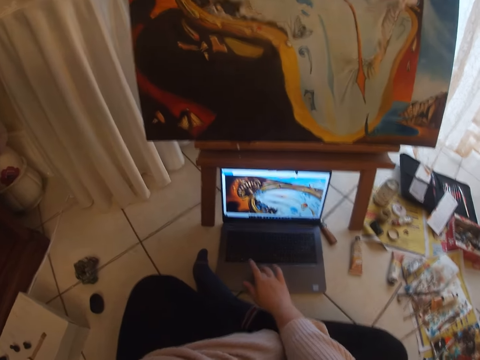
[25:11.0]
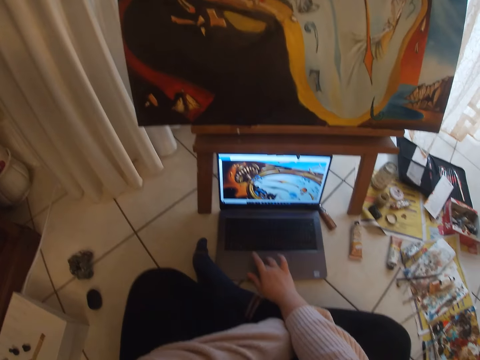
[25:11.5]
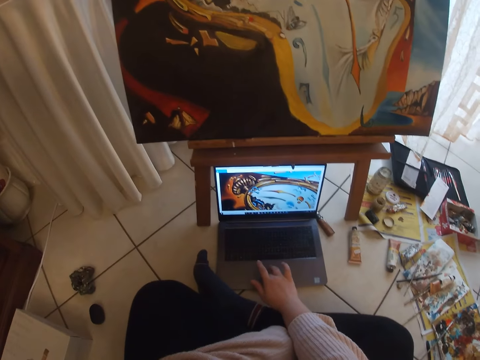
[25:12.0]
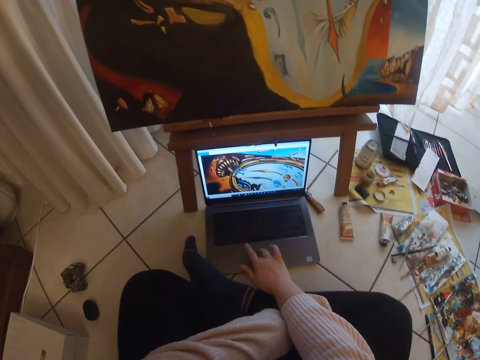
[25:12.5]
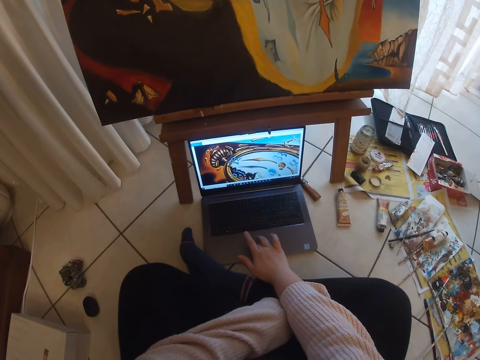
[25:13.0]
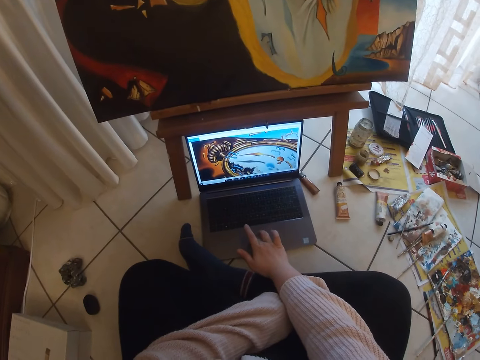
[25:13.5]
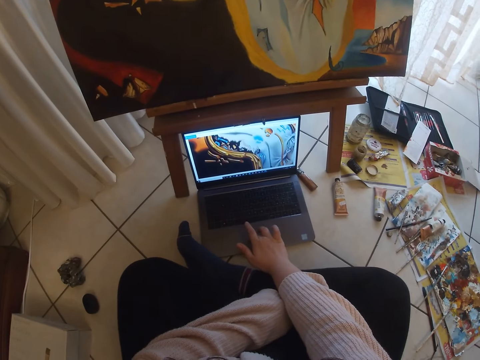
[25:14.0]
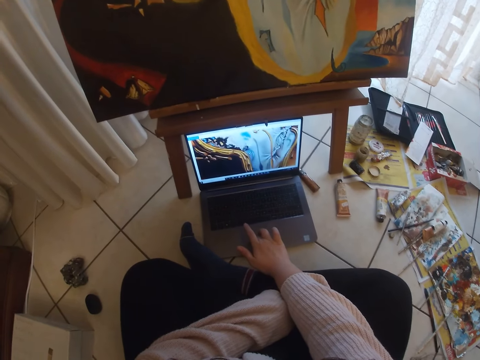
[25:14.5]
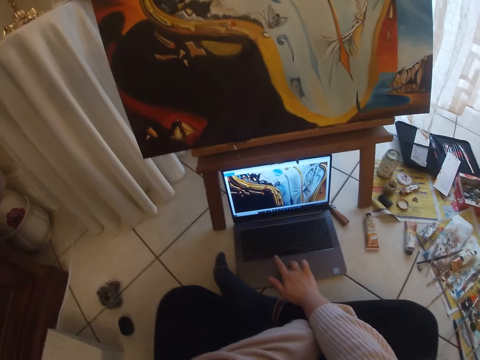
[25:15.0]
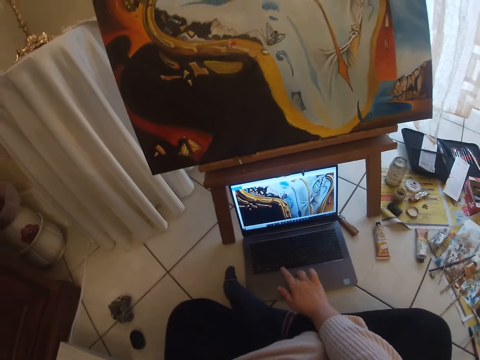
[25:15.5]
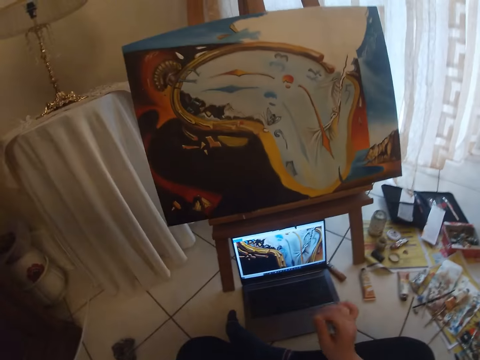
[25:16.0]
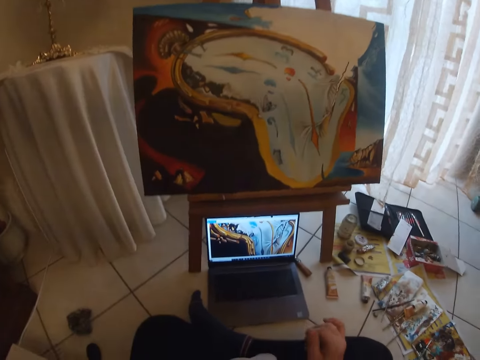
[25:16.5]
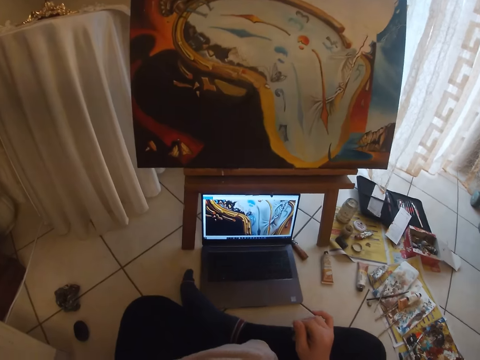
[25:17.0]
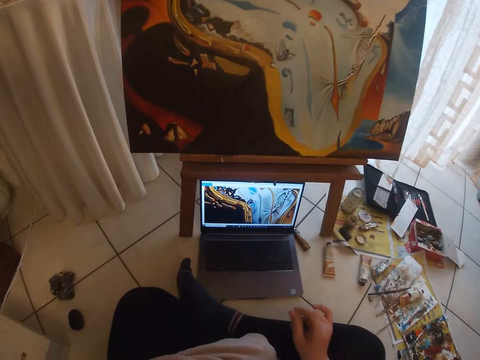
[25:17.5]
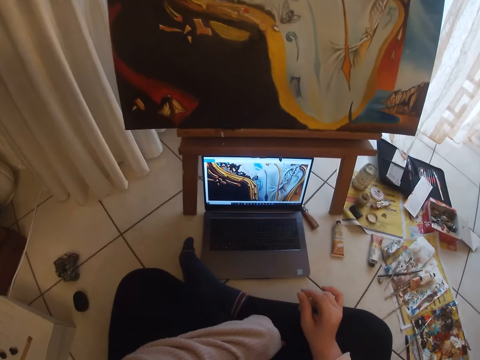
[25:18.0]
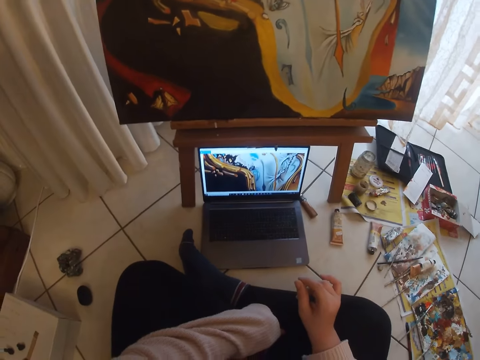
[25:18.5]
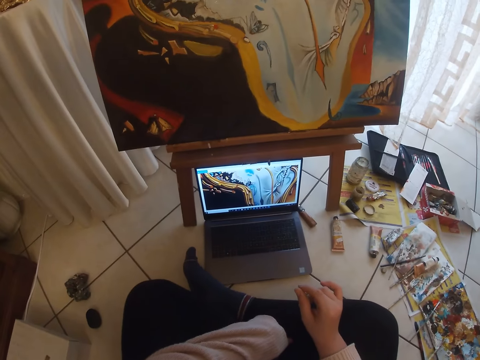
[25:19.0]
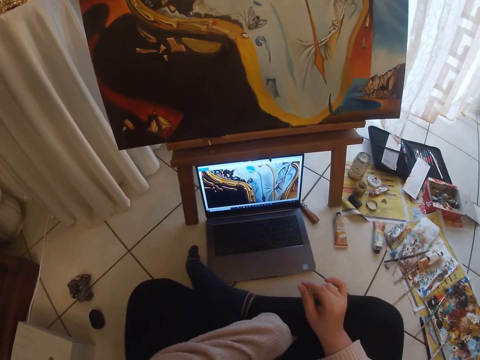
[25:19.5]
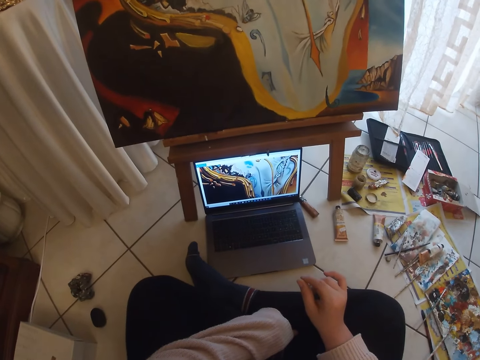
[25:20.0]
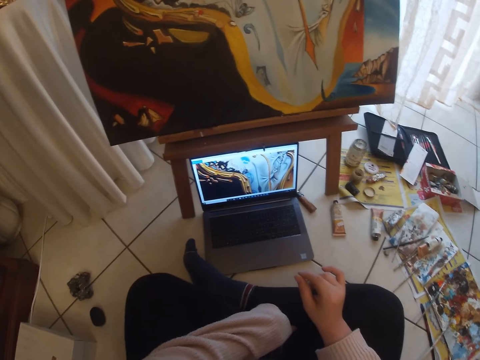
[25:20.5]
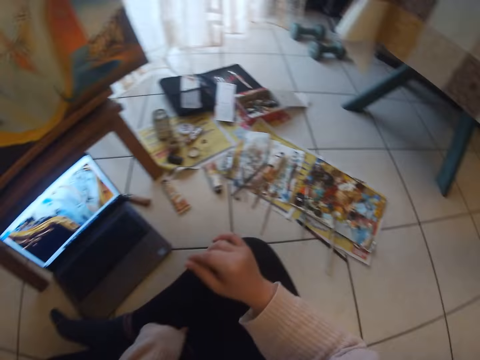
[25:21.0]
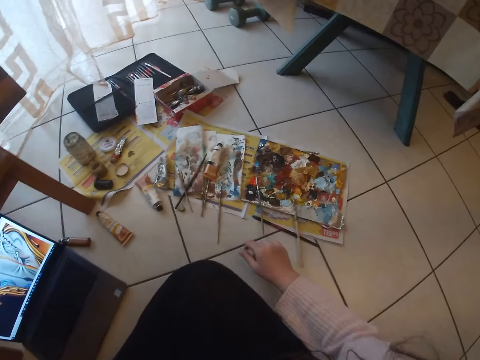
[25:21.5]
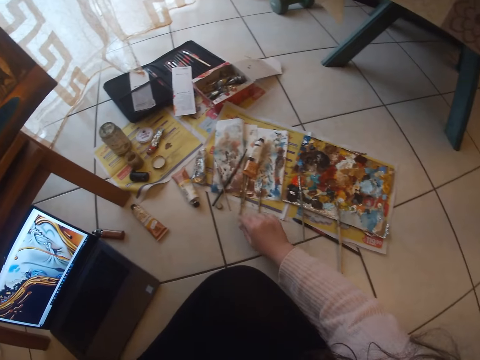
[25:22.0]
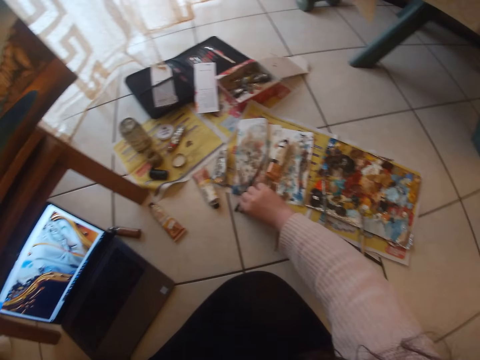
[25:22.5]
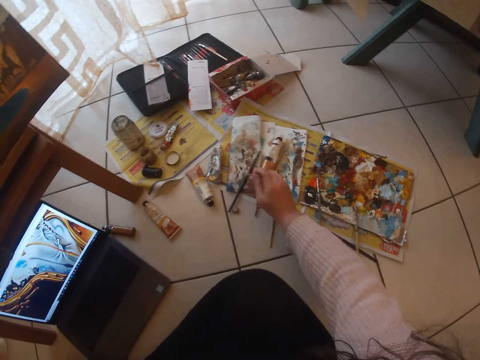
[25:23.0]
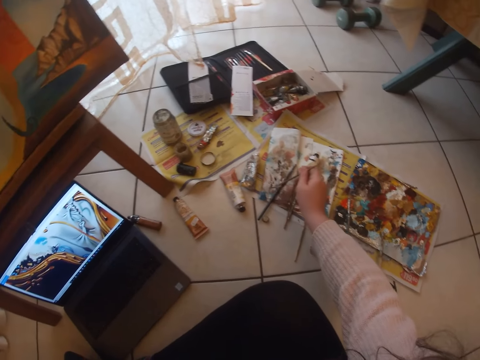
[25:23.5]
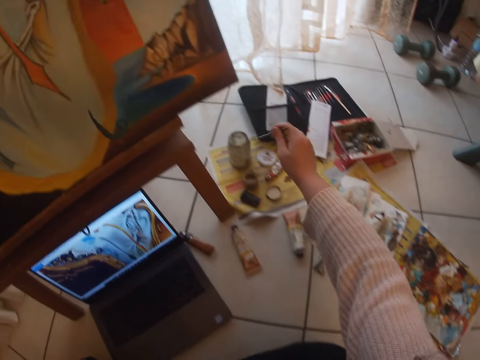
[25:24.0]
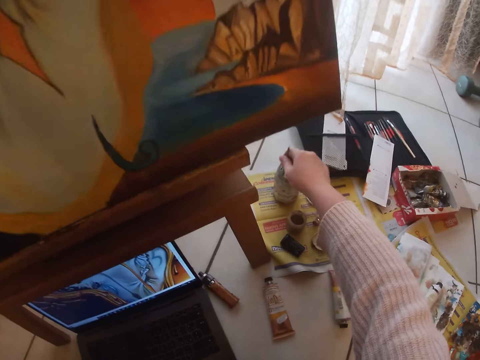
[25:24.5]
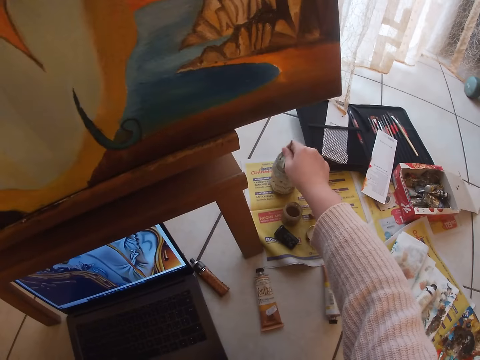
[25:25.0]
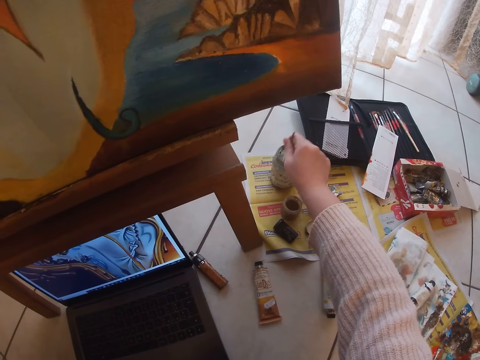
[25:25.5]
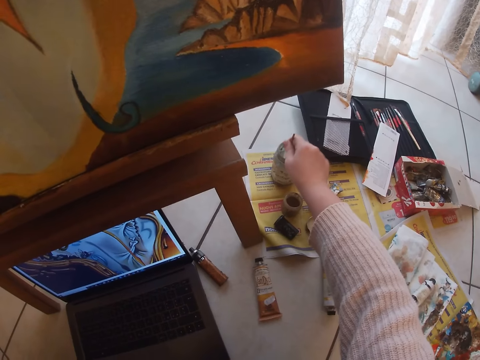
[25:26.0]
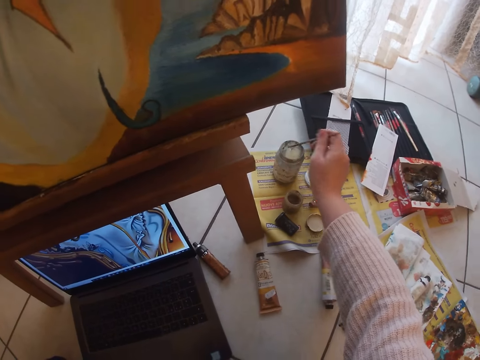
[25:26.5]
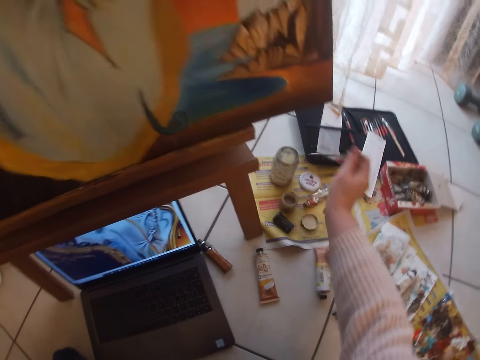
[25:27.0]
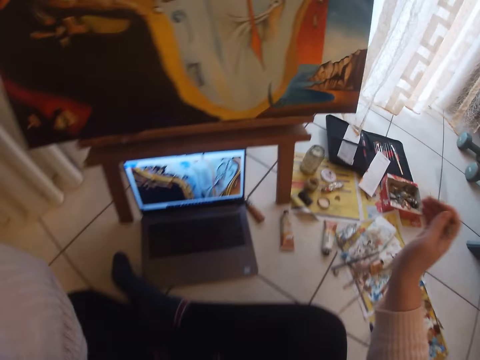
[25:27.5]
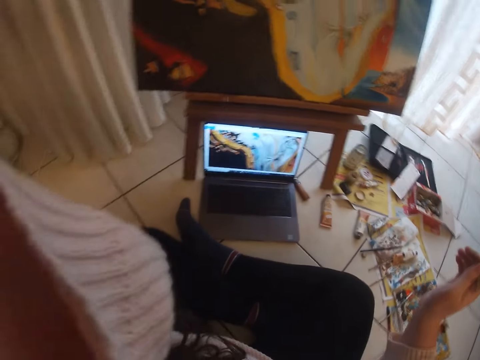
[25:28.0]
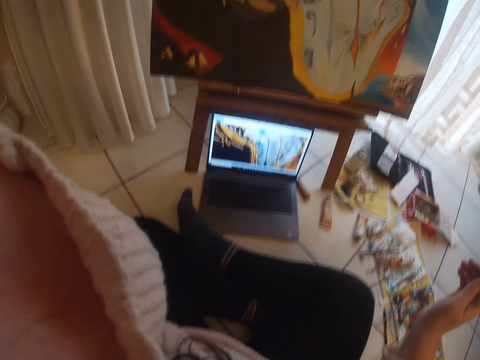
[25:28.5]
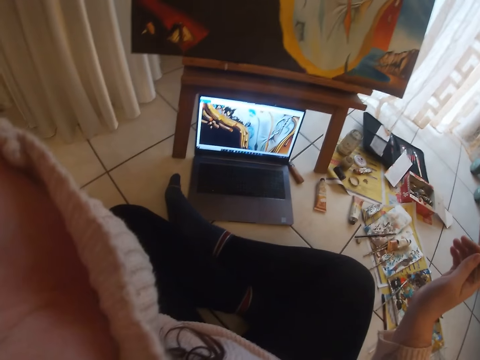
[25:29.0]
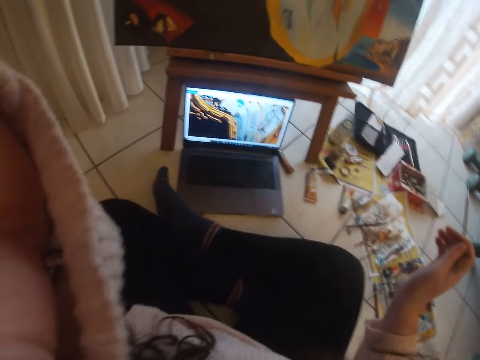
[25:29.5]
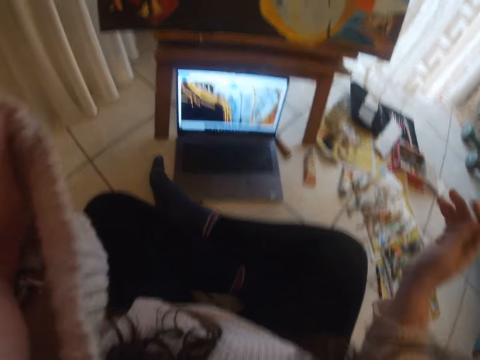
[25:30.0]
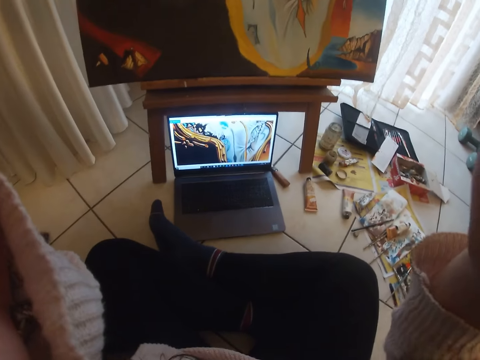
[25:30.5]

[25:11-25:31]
The camera wearer operates the computer with her right hand on the track pad. She stares at the laptop. She picks another paint brush from the floor with her right hand. She touches the paint board with the brush in her right hand. She cleans the paint brush in her right hand in a cup on the floor. She puts the paint brush in a paint can. She holds the paint brush with a hand. She raises her left hand to her head. She raises her right hand to her head. She adjusts the camera with her hands.
